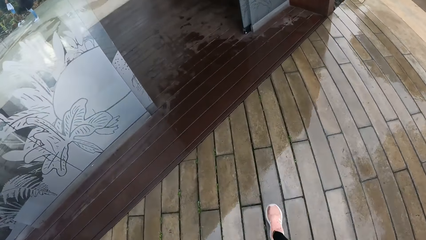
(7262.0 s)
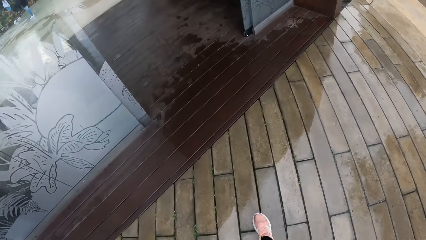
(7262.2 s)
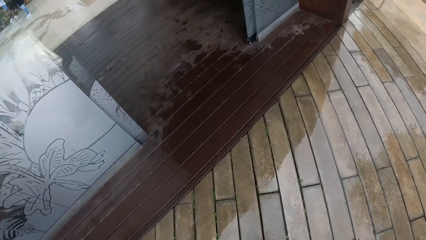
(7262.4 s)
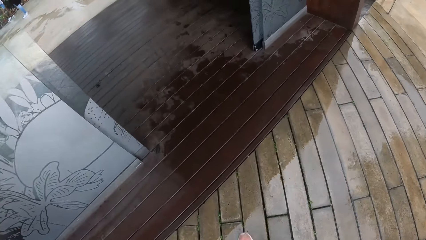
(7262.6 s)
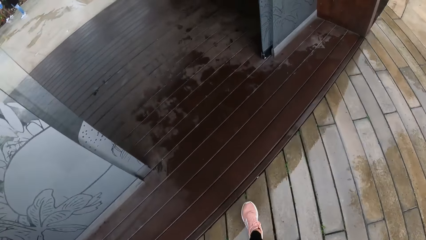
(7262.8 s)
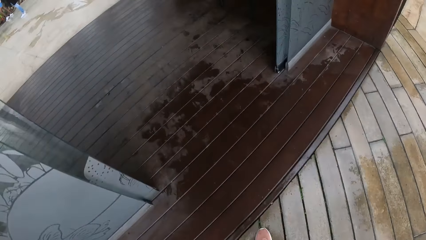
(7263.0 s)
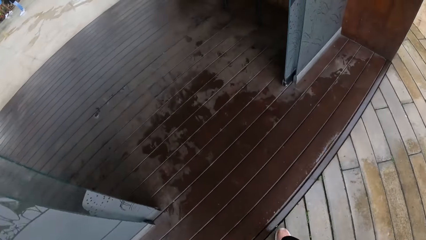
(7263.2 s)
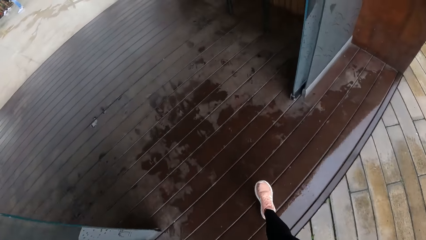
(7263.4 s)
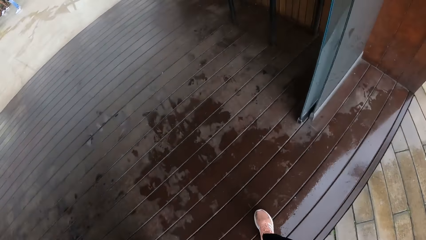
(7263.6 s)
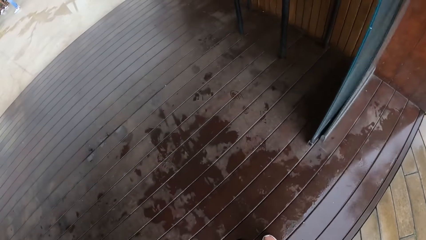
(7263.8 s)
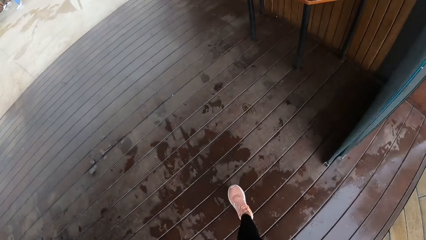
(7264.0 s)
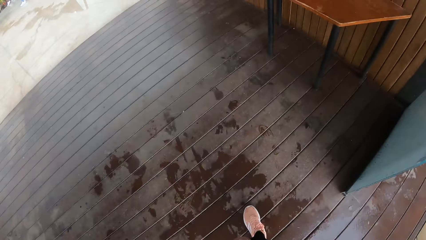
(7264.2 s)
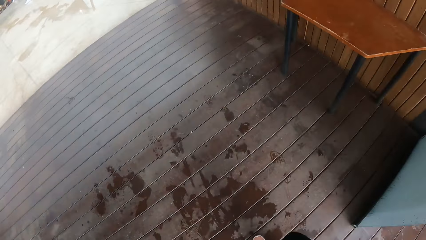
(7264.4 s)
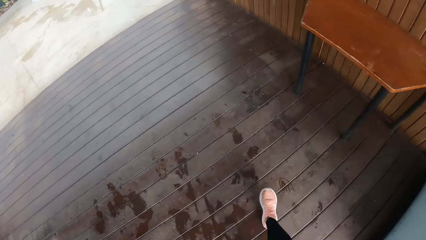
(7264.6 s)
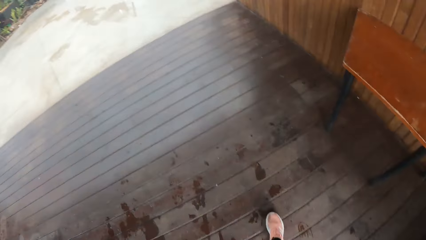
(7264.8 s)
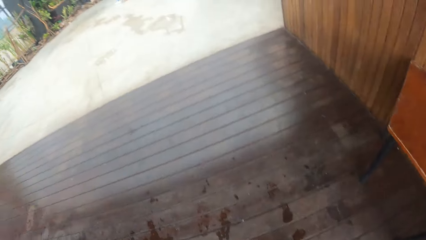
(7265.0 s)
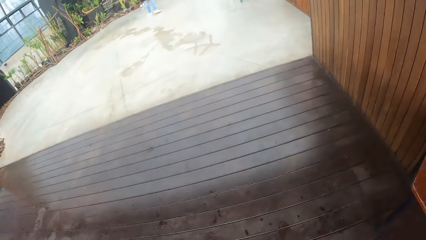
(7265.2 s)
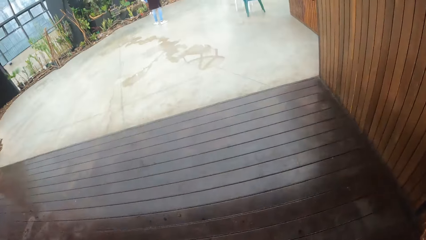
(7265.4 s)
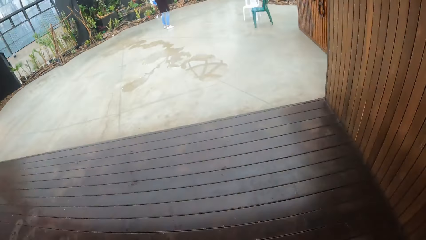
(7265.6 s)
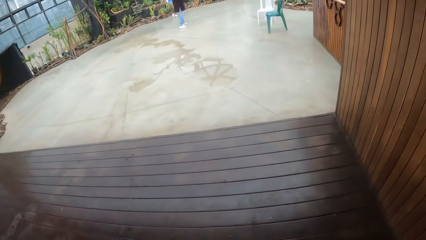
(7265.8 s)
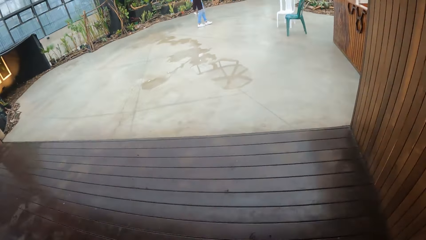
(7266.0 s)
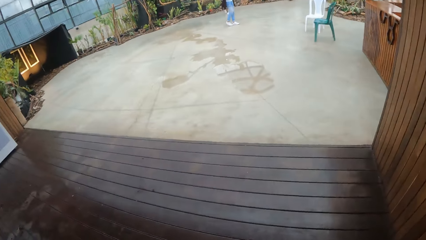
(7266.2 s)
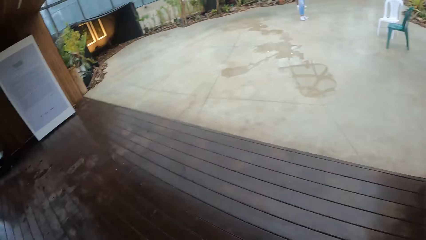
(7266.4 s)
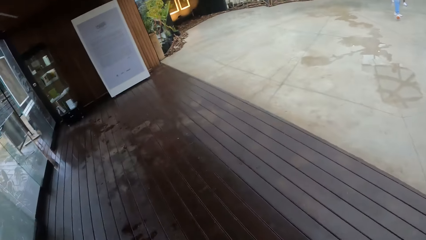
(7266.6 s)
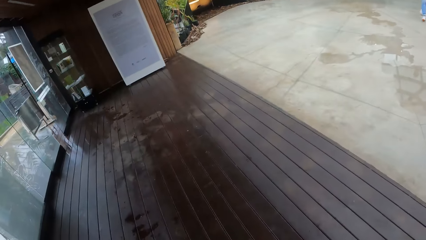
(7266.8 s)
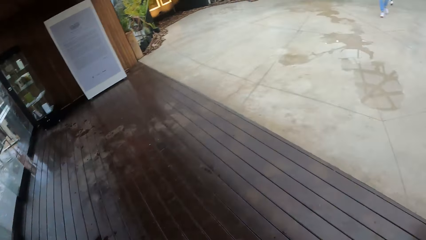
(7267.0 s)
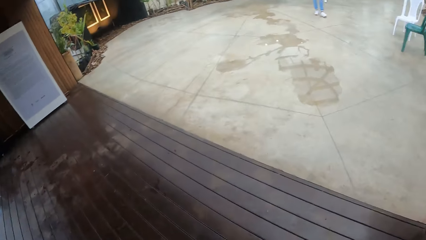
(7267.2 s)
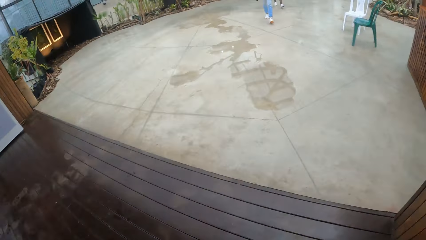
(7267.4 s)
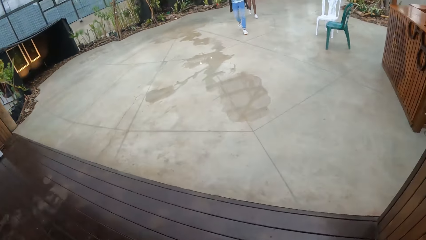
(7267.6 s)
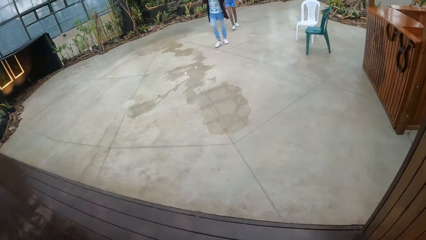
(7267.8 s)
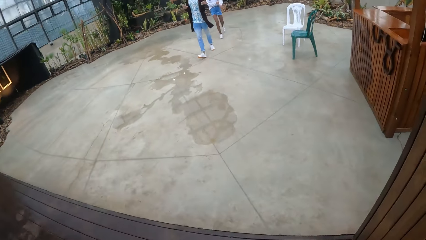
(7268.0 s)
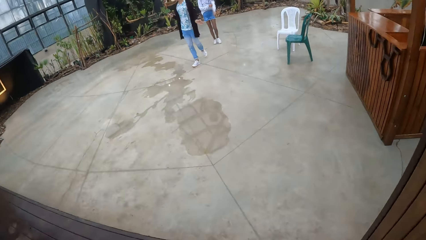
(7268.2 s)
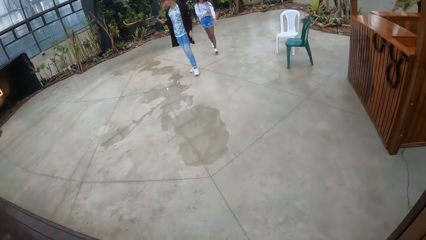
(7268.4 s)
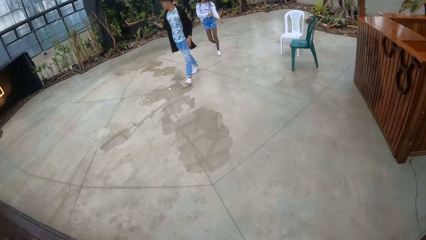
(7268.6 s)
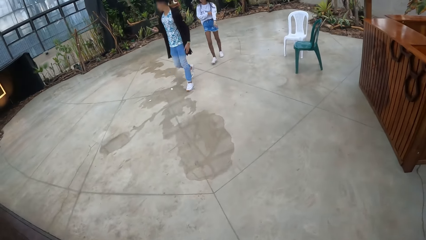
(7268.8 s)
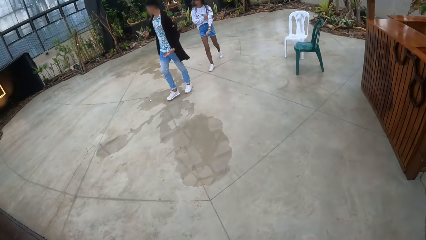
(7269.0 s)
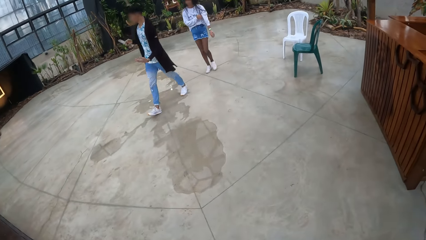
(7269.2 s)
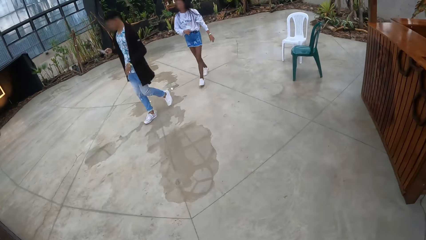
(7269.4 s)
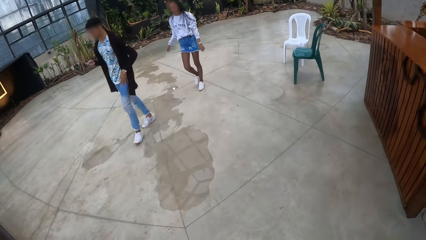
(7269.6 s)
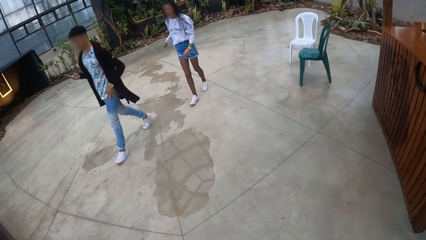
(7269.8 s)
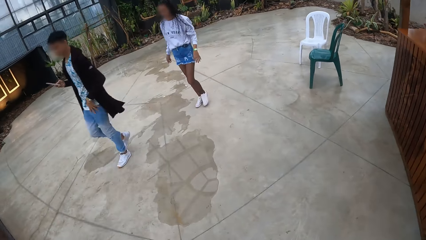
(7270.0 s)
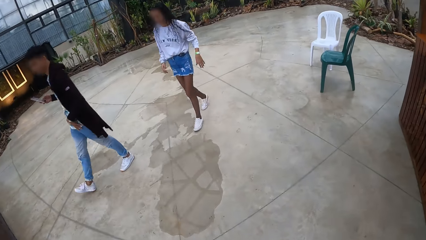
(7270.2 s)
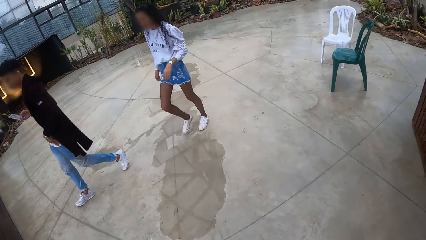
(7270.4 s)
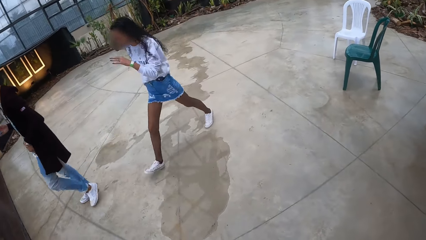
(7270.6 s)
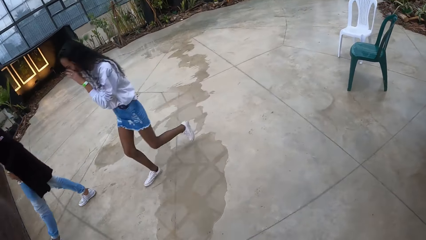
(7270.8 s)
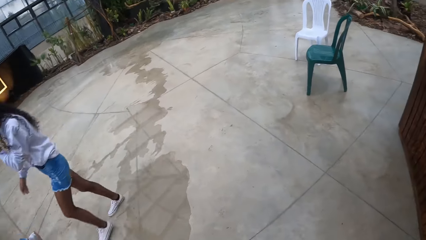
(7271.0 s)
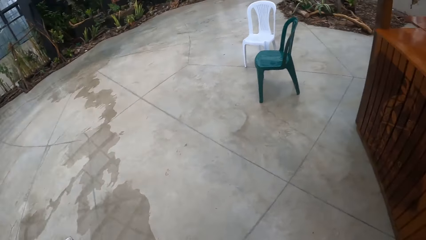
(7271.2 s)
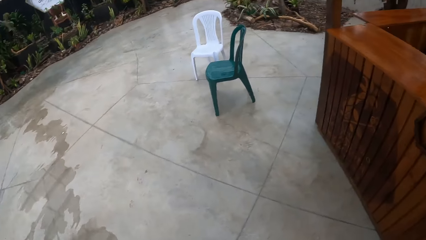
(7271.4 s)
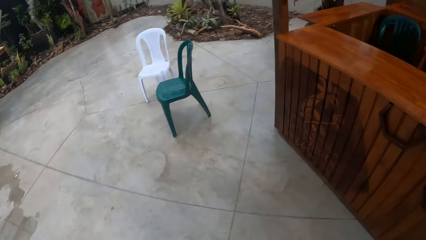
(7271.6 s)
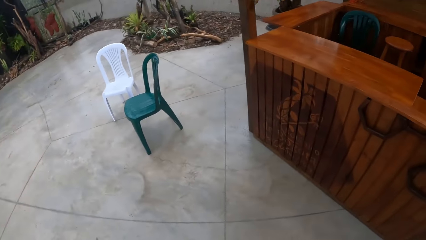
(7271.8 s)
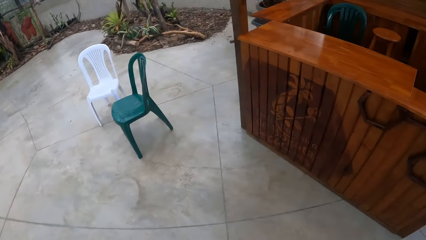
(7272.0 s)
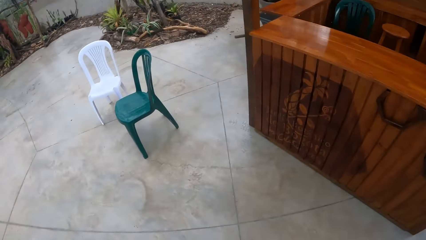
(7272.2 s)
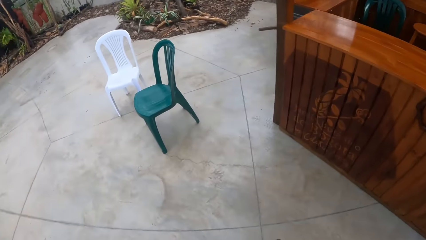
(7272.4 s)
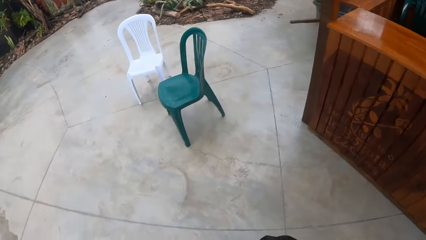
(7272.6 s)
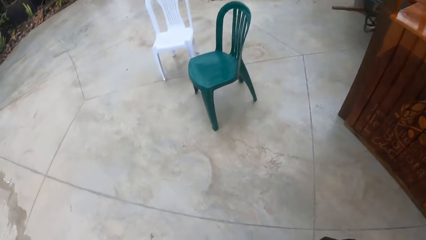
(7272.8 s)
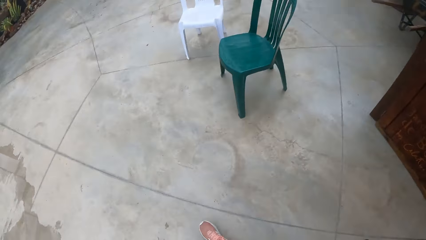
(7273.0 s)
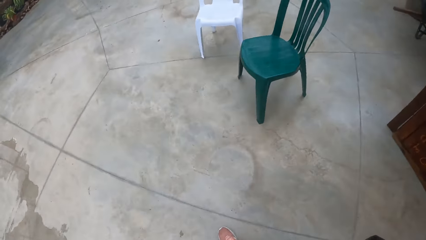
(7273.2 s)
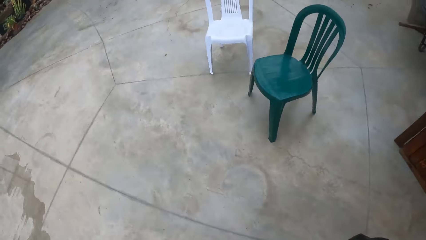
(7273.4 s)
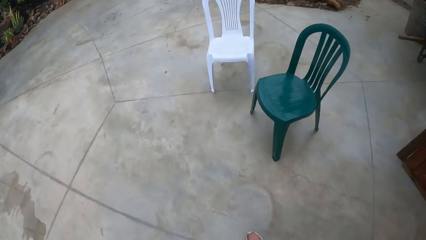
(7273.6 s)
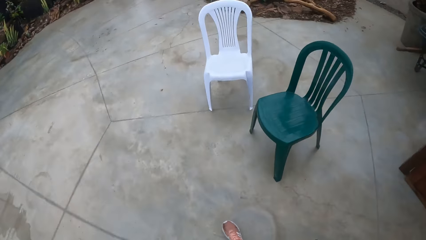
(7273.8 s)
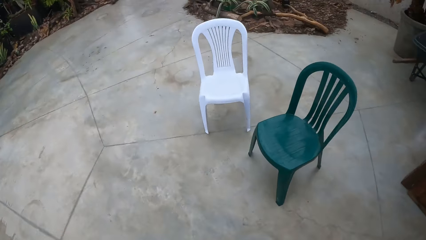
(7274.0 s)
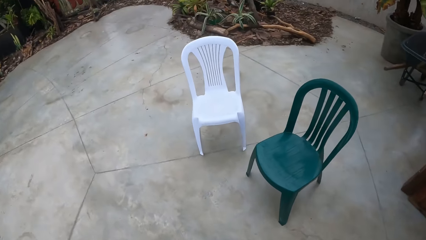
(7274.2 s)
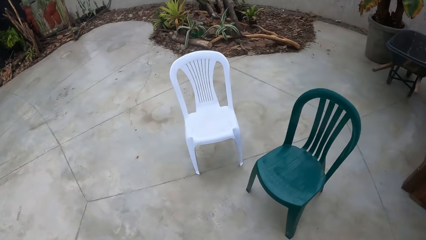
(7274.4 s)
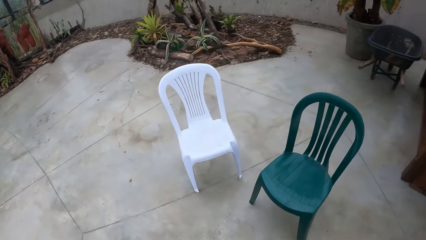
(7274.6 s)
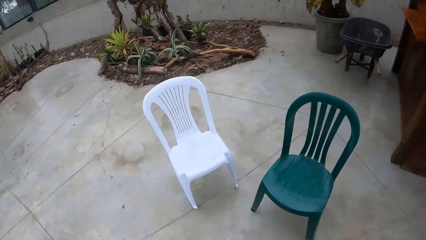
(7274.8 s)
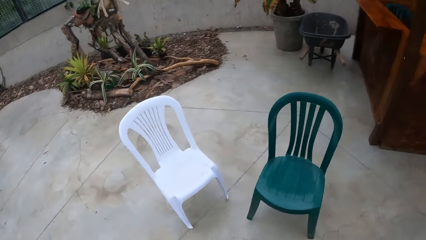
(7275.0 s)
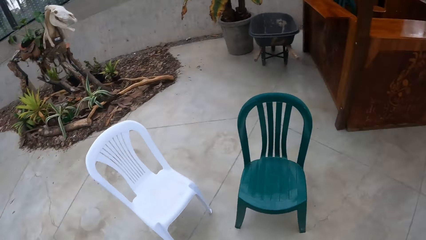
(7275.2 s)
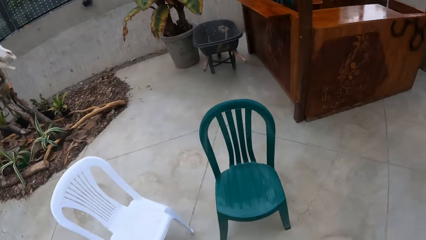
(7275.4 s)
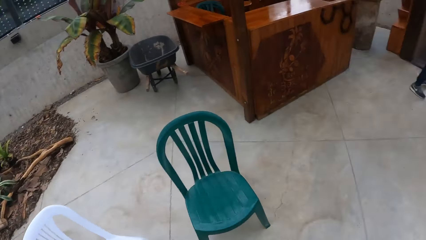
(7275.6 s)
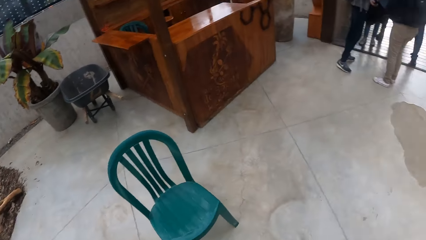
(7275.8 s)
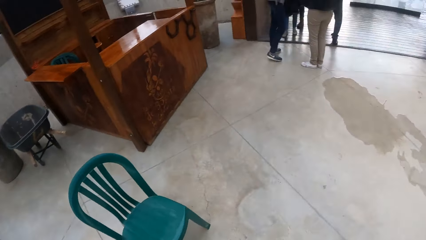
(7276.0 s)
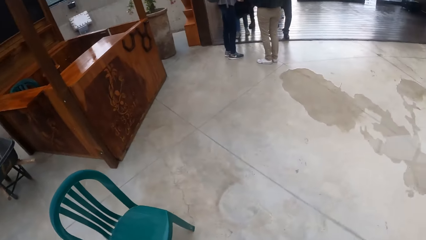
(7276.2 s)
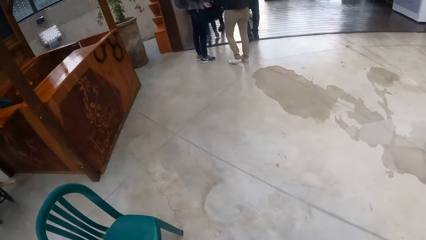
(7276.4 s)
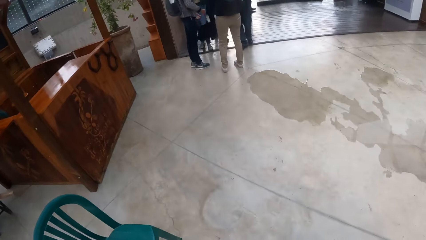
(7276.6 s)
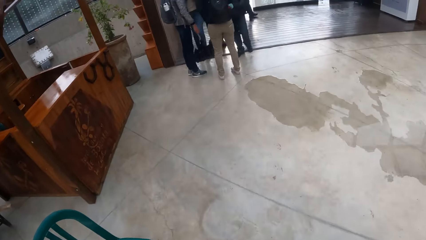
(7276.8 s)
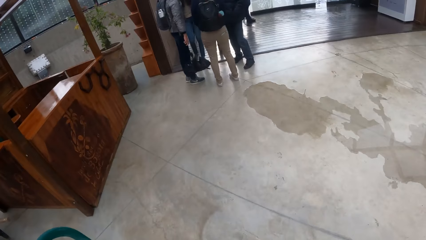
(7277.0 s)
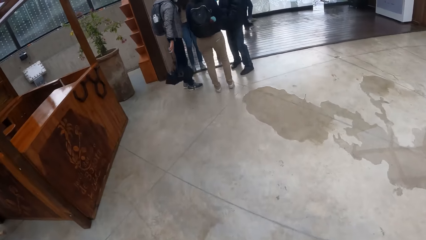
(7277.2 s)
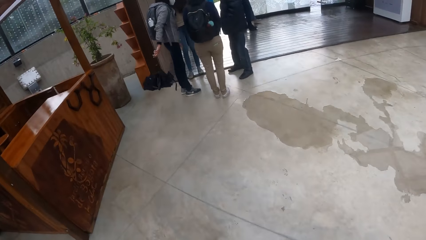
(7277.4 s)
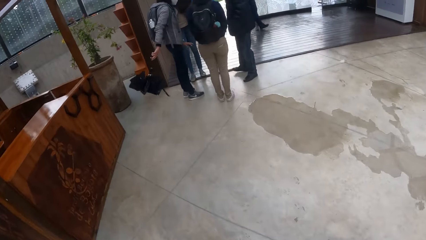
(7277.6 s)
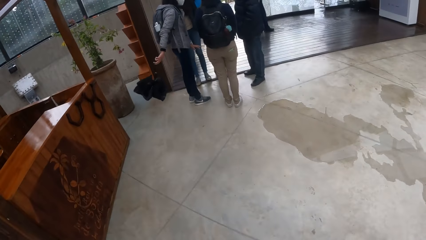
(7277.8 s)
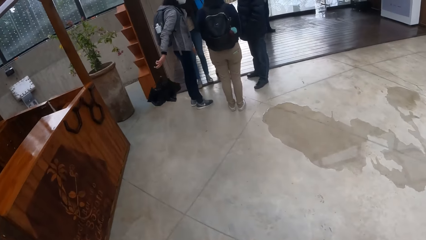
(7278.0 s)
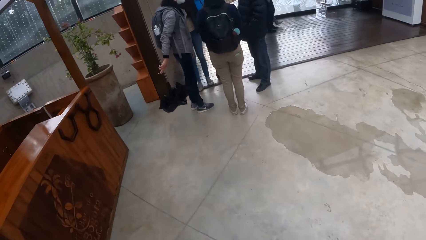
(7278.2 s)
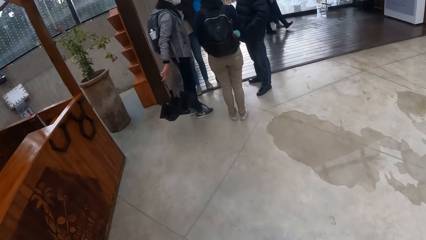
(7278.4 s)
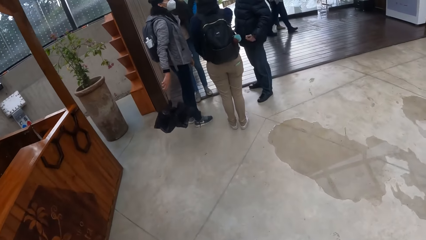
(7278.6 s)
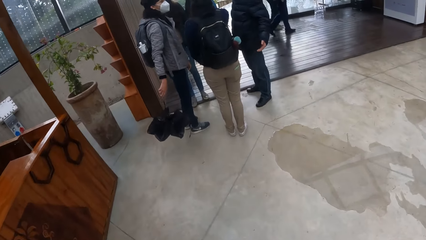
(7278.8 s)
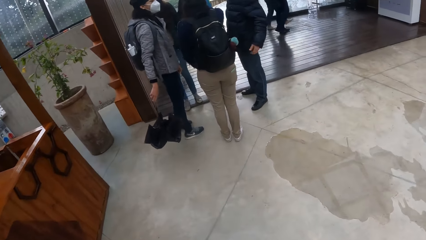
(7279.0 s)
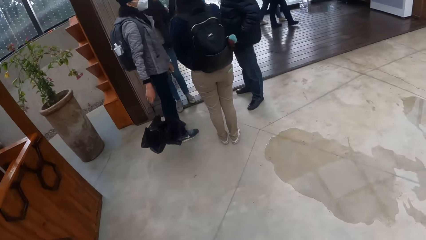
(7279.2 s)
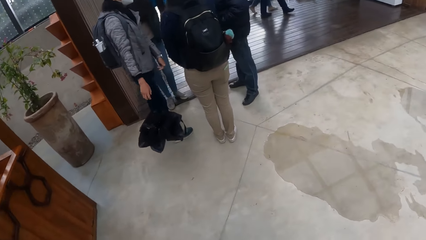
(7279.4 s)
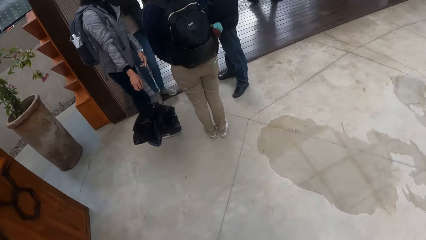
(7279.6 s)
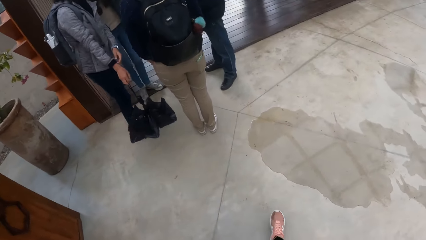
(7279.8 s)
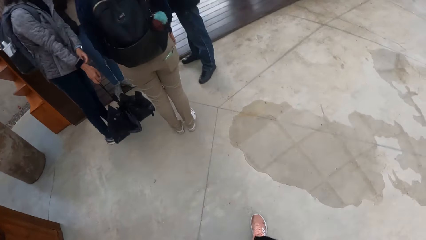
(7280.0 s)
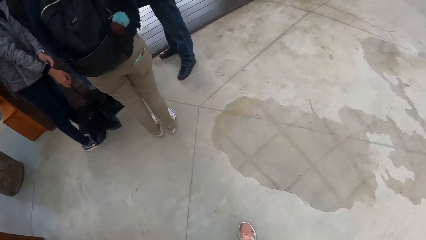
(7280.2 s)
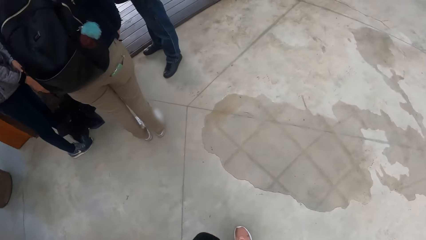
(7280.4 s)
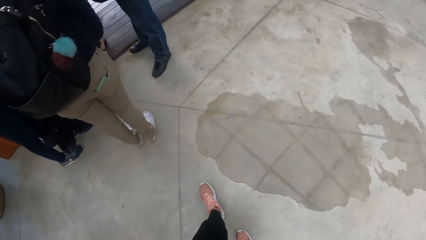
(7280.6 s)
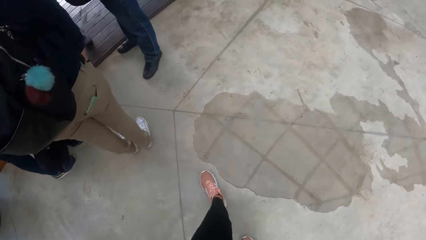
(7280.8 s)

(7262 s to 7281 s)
The camera wearer enters a building. They look around. A man walks past the camera wearer. The girl holds the umbrella with her right hand. The camera wearer walks around.
